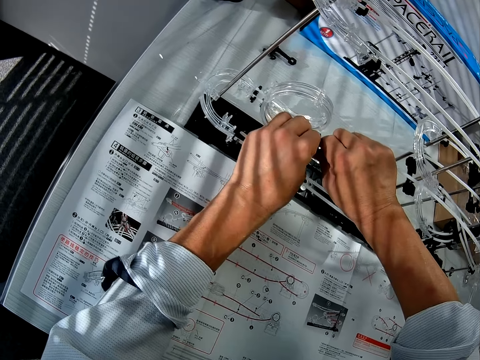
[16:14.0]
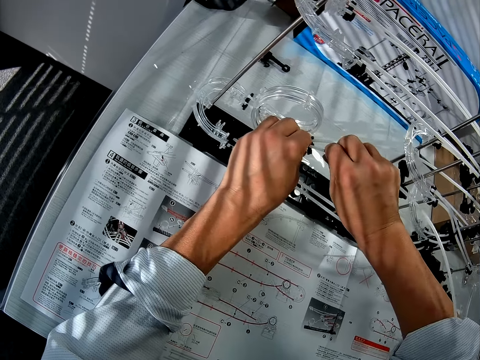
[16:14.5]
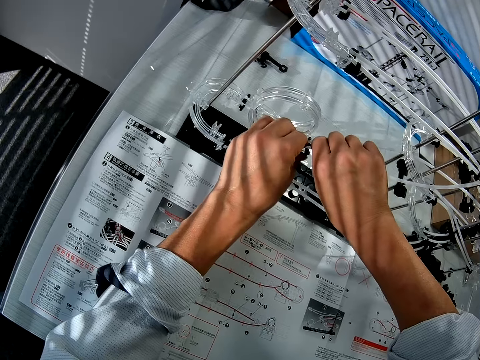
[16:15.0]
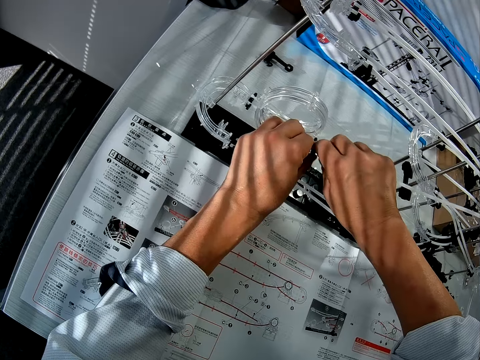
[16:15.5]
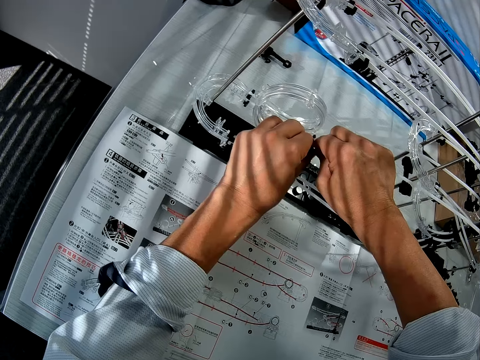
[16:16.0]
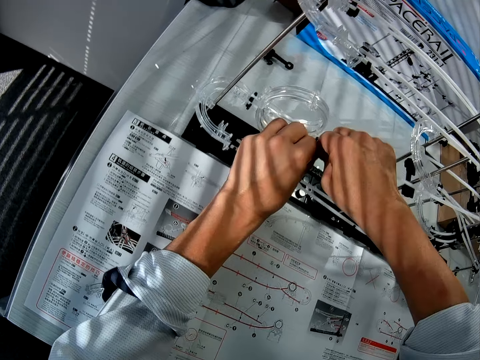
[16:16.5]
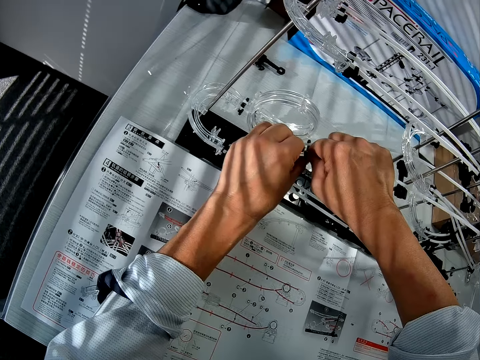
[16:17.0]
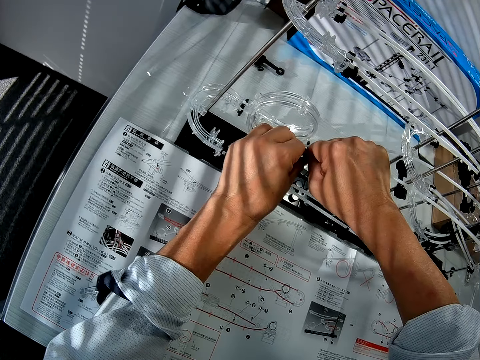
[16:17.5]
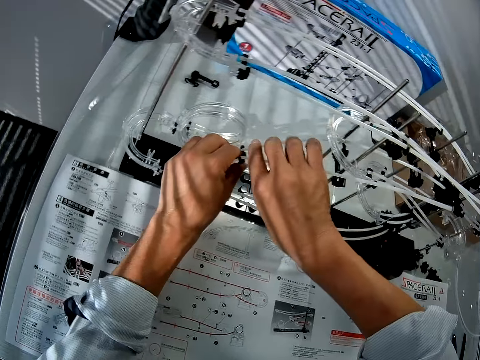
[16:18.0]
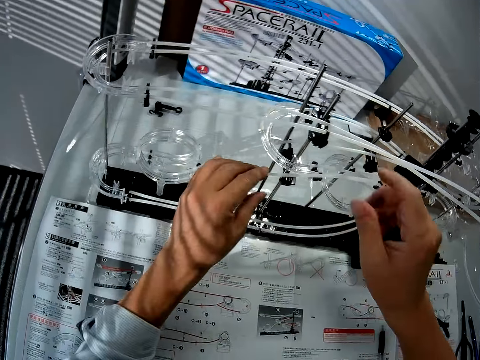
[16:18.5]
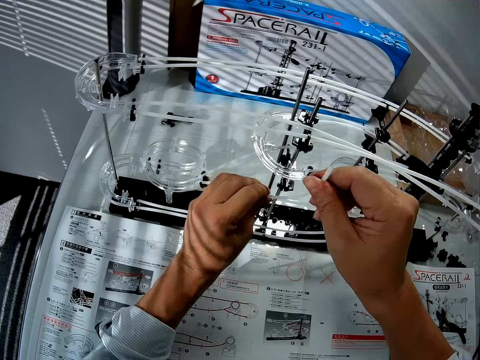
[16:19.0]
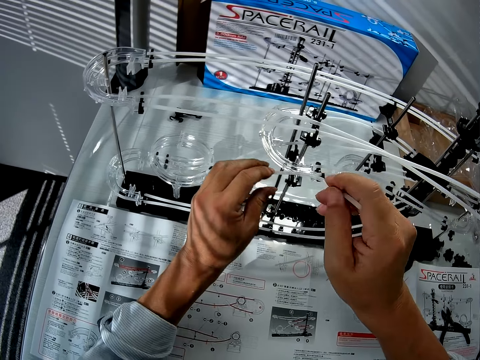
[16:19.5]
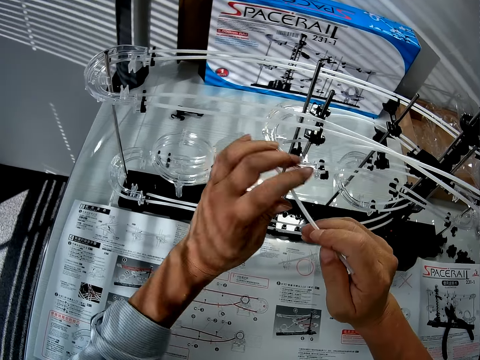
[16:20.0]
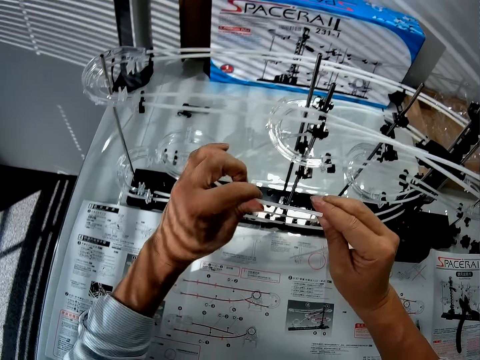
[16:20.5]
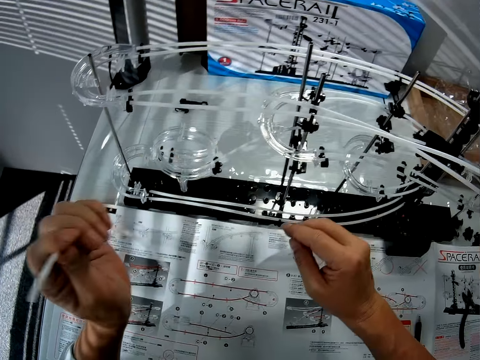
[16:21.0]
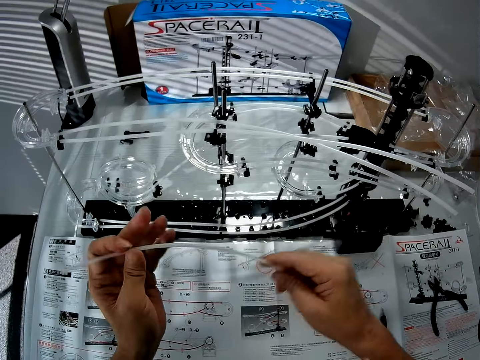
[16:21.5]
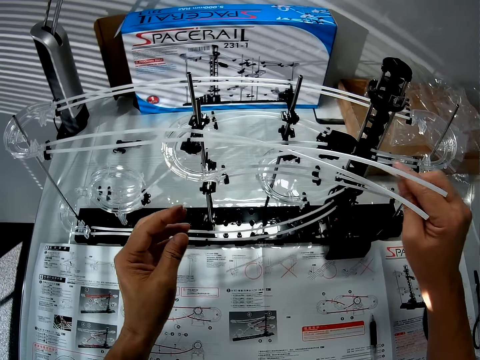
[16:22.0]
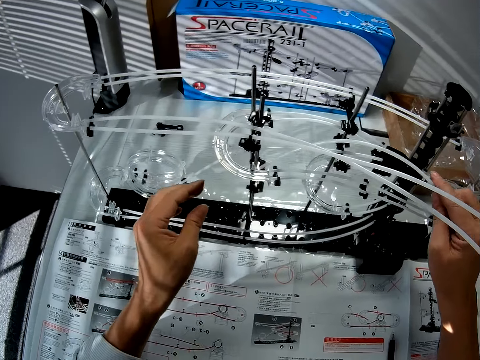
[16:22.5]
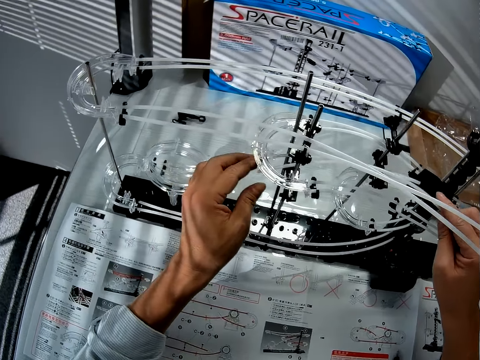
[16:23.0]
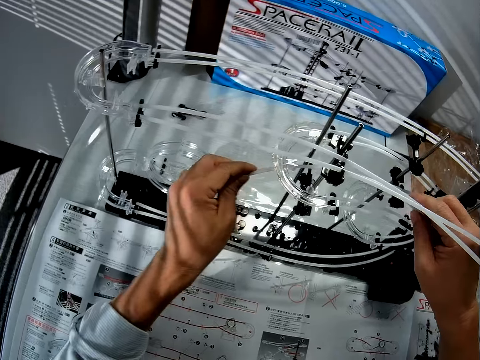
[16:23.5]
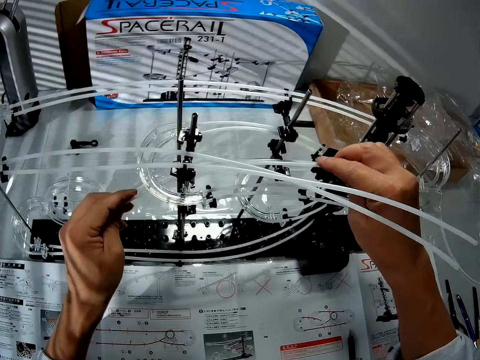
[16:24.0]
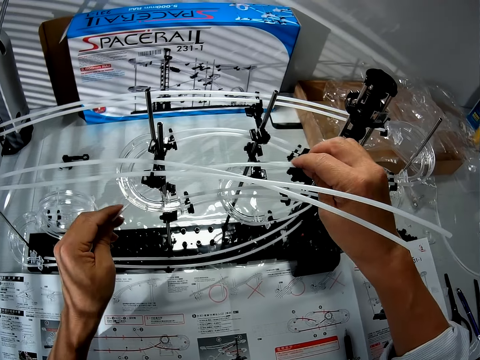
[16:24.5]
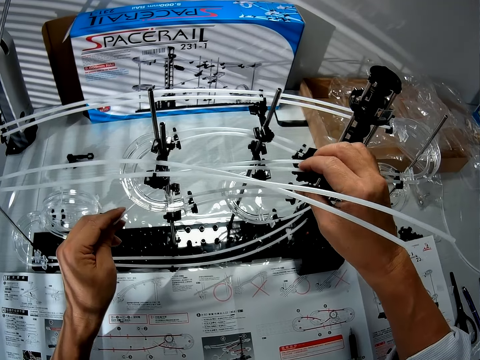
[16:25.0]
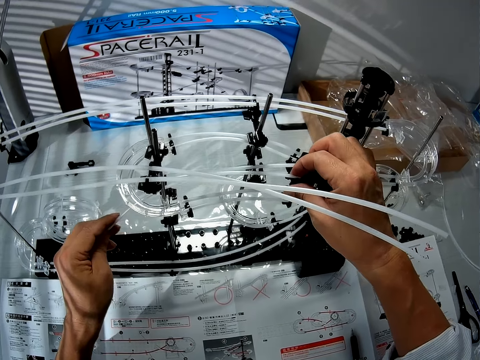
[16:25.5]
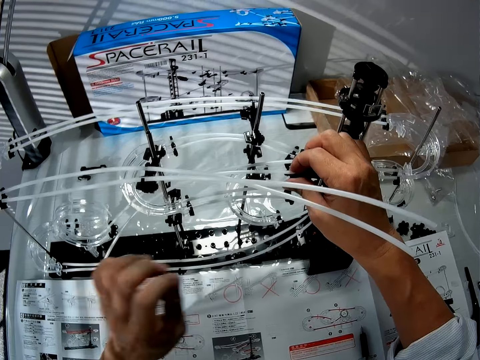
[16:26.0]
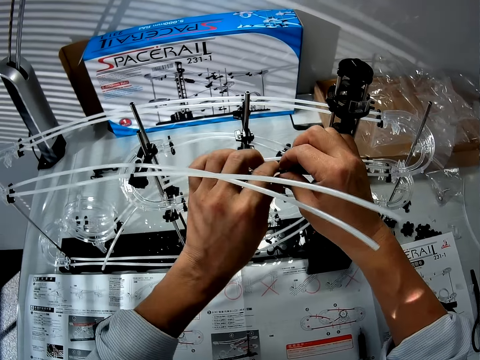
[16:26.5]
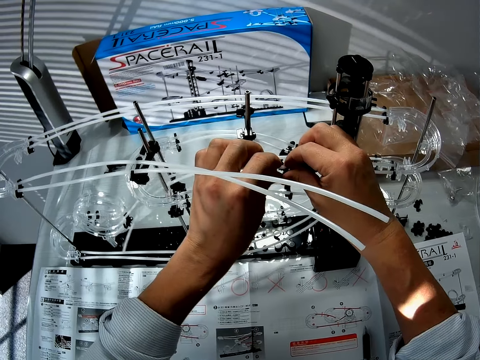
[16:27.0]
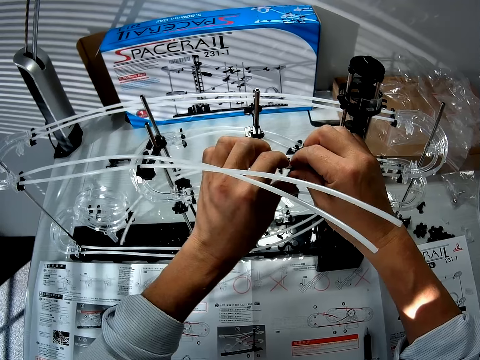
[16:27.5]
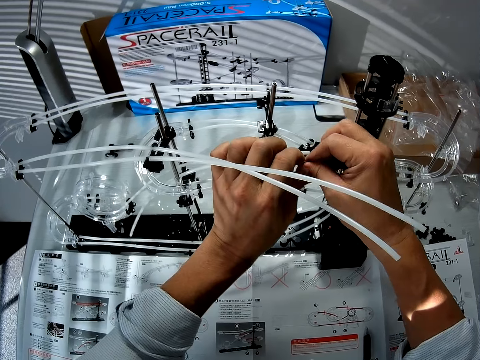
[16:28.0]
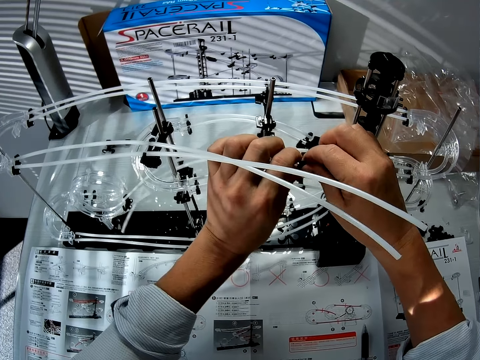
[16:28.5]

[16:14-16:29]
The camera wearer flips a rail on a hand. They insert the rail on a shaft stand on a space rail model.

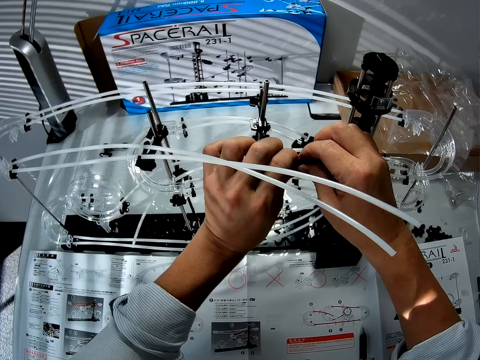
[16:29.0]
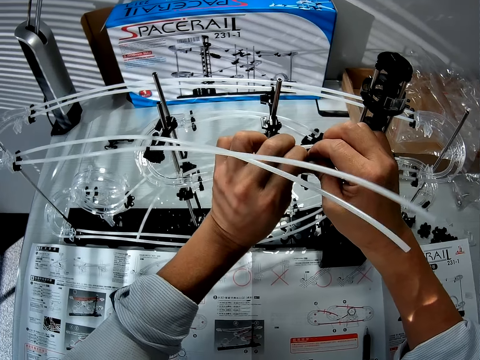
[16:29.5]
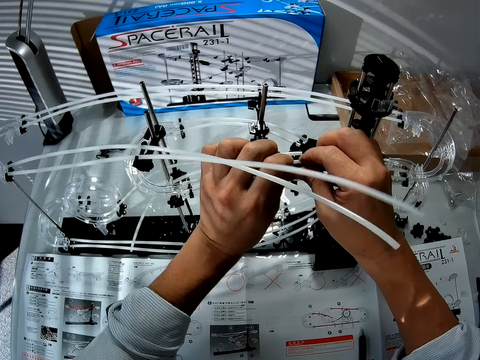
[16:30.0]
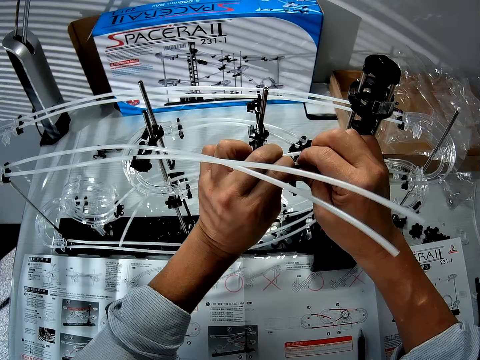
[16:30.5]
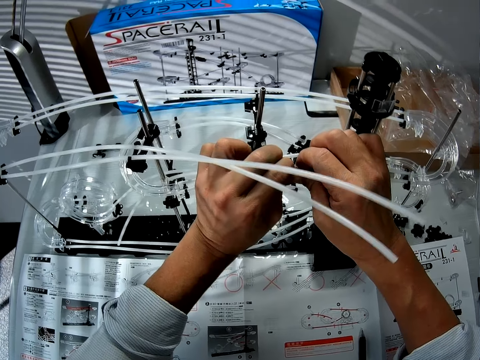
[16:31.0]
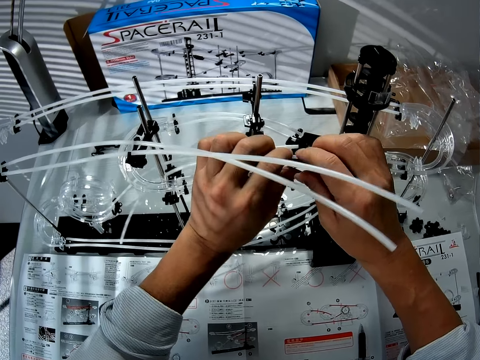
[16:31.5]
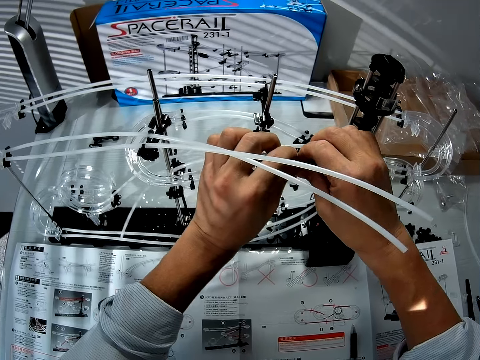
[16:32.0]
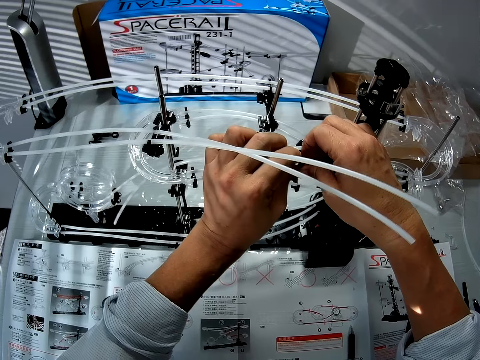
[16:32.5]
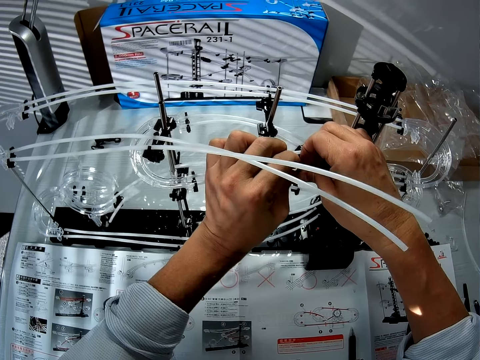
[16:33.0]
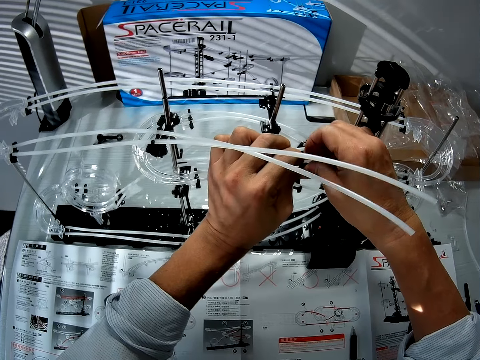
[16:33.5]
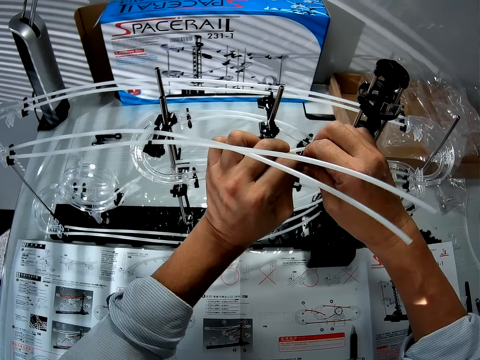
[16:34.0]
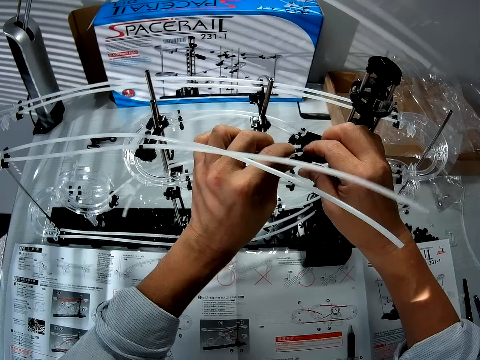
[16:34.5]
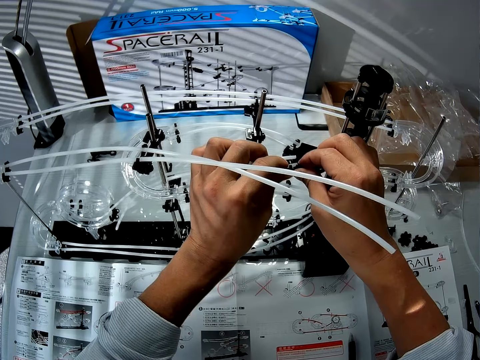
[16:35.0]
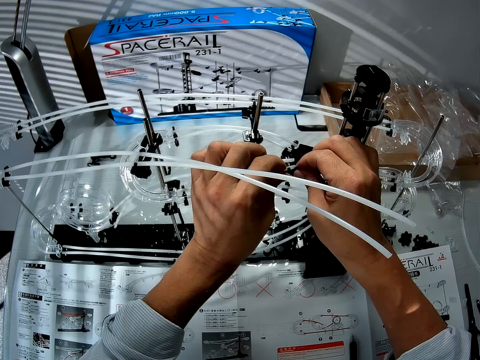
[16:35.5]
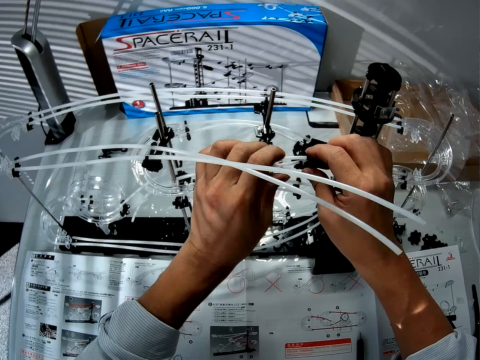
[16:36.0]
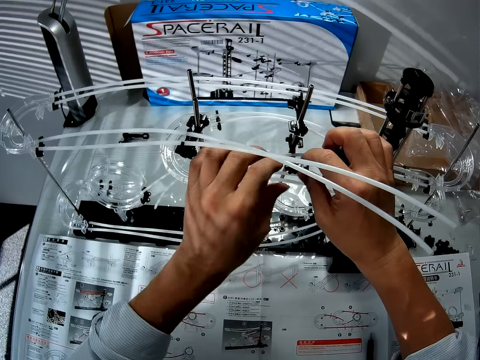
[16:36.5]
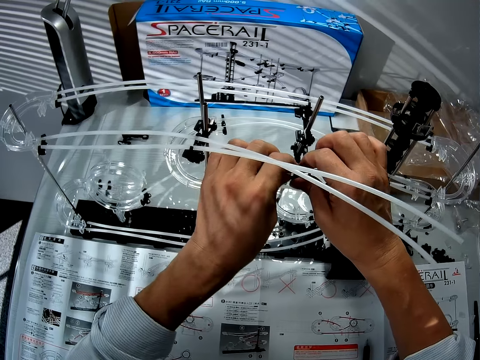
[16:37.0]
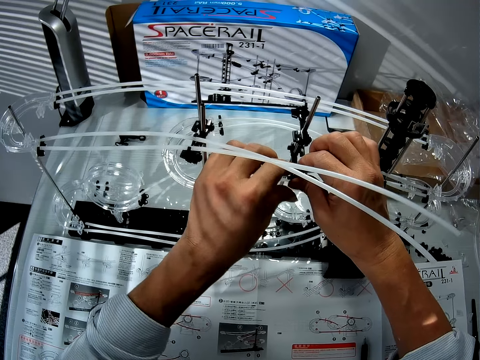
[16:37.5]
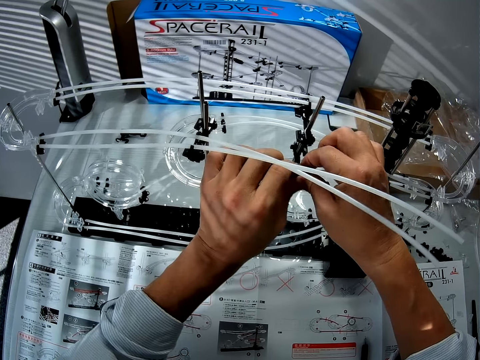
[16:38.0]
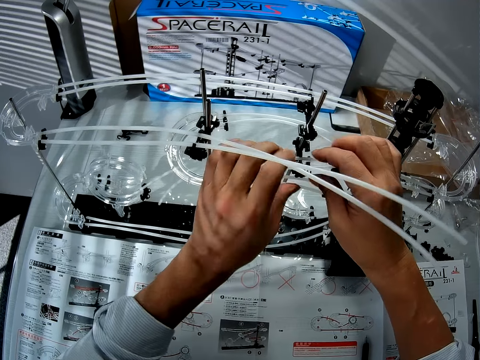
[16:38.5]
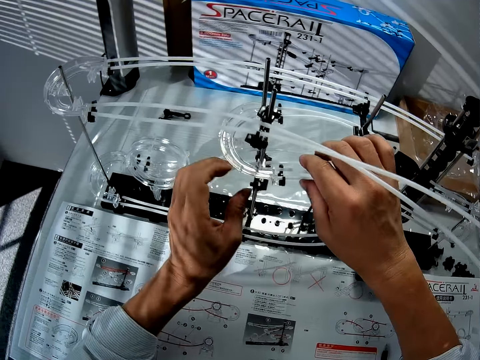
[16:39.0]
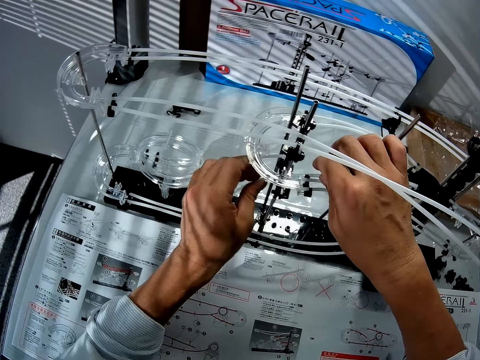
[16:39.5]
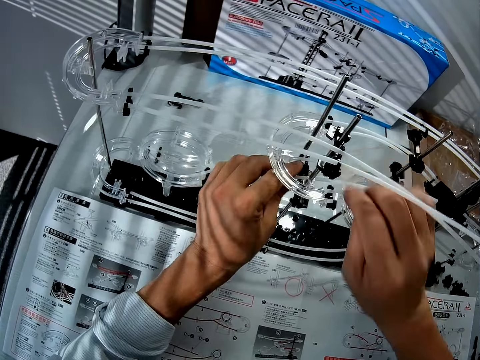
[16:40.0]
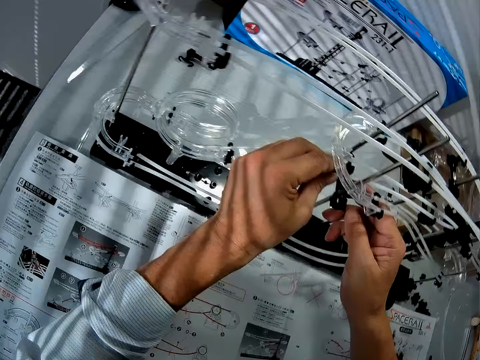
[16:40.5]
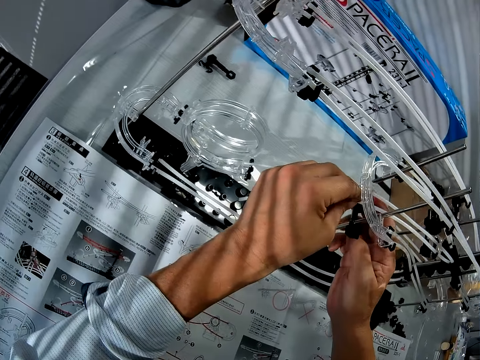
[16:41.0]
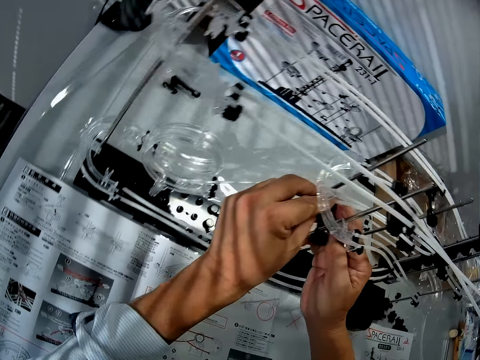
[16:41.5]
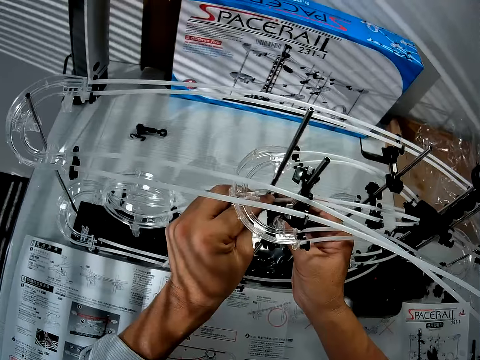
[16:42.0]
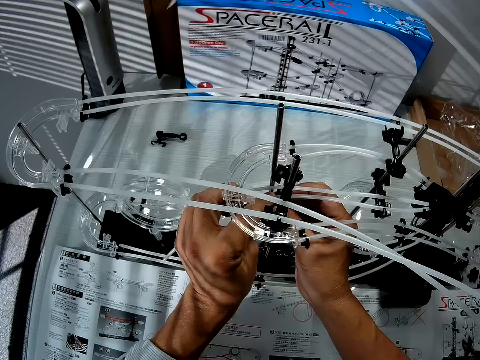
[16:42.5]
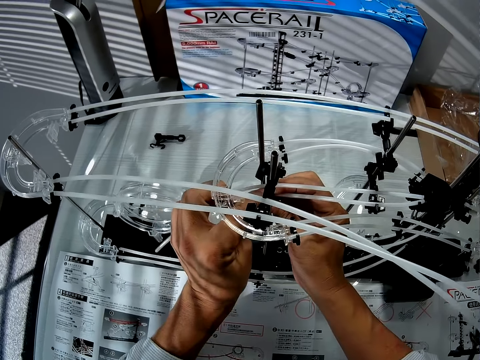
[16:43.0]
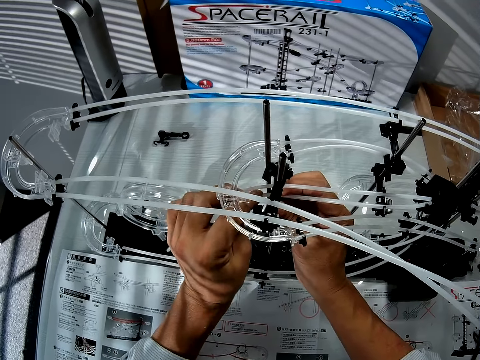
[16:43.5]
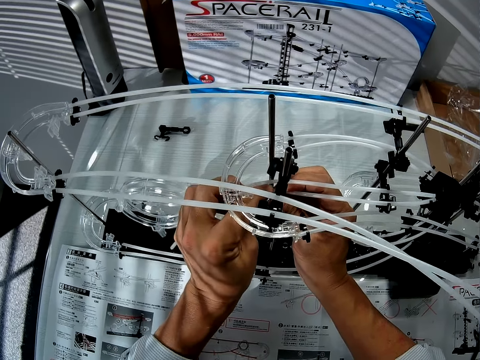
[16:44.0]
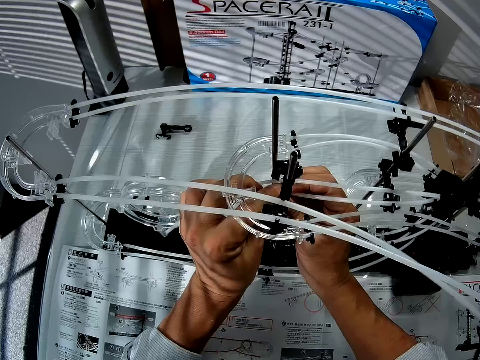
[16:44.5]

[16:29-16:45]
The camera wearer moves a hand on a space rail model. They adjust a rail on a shaft stand on the space rail model.
